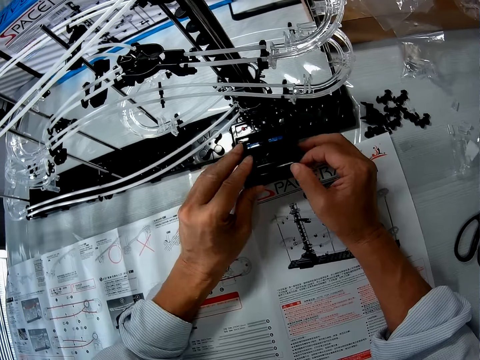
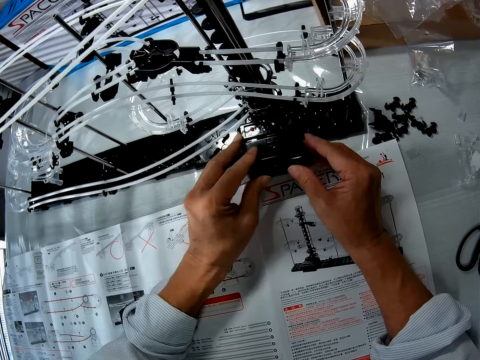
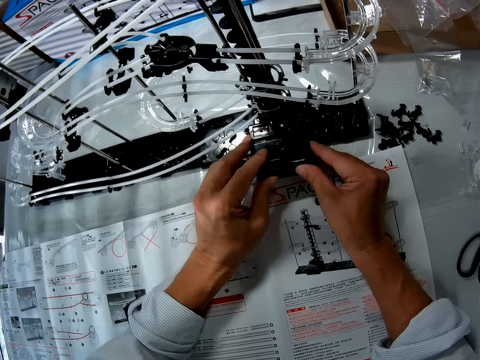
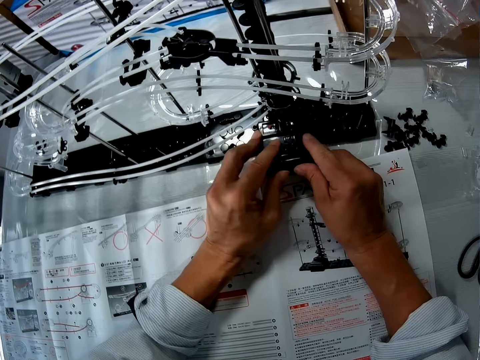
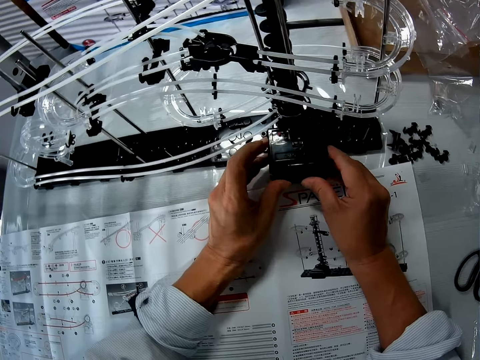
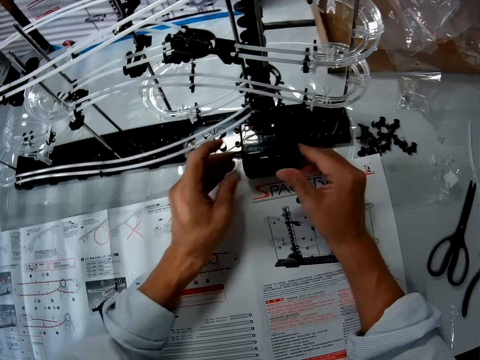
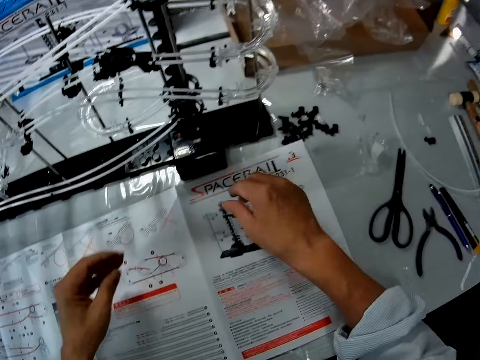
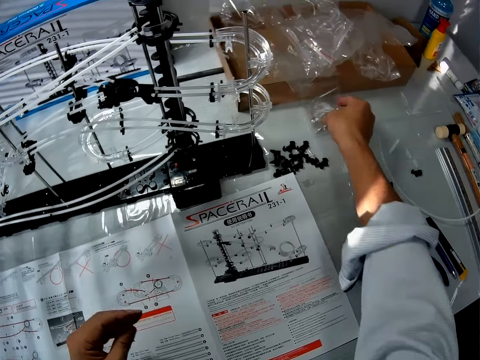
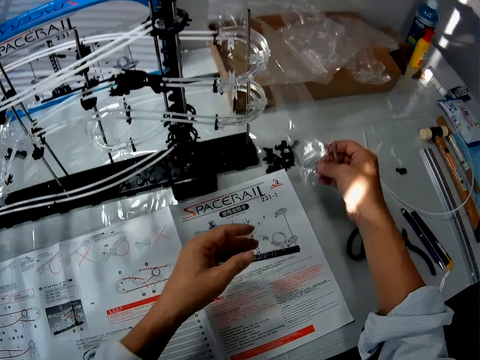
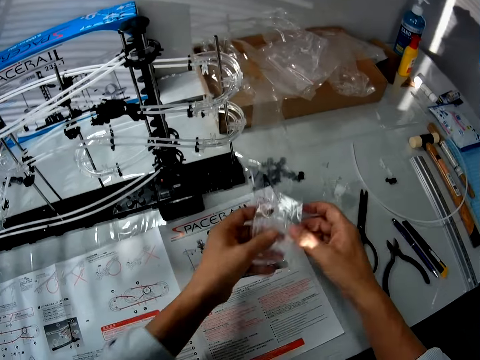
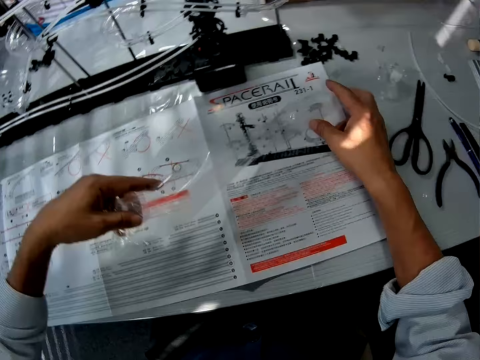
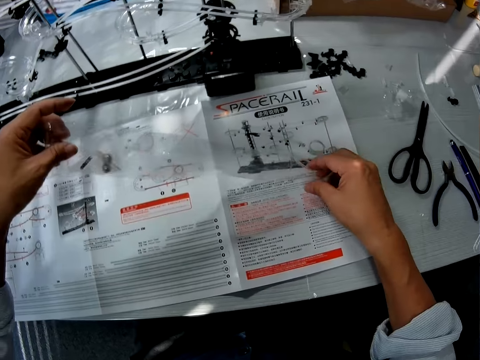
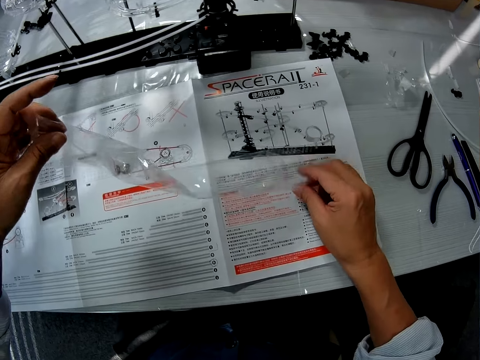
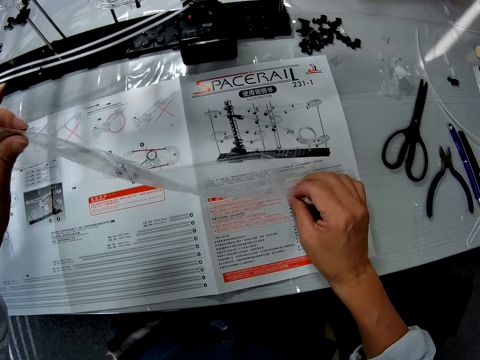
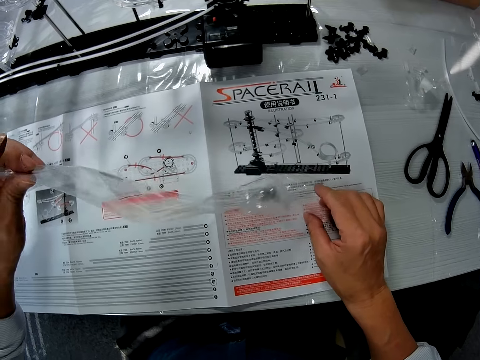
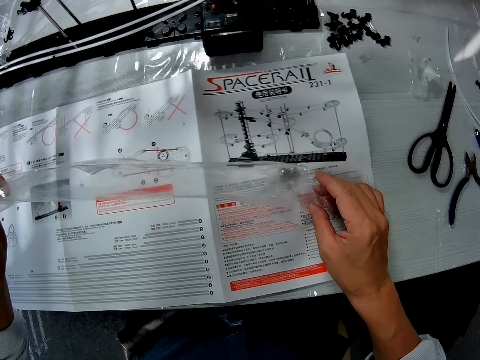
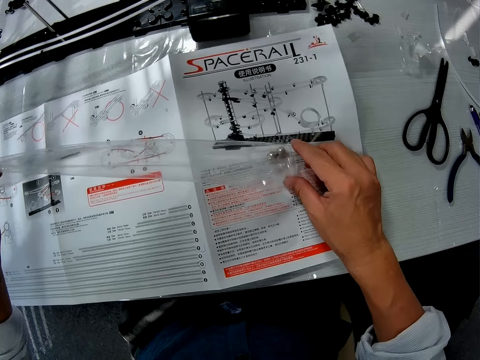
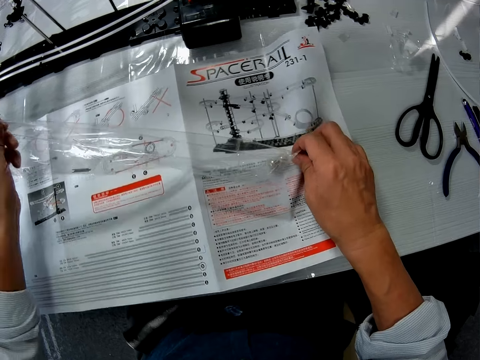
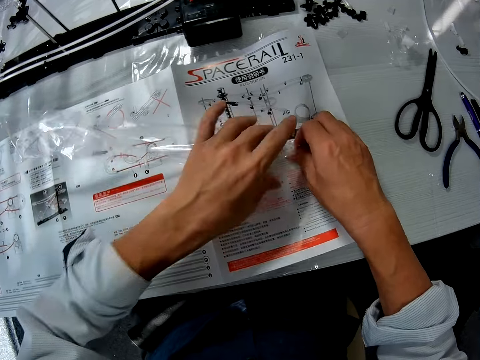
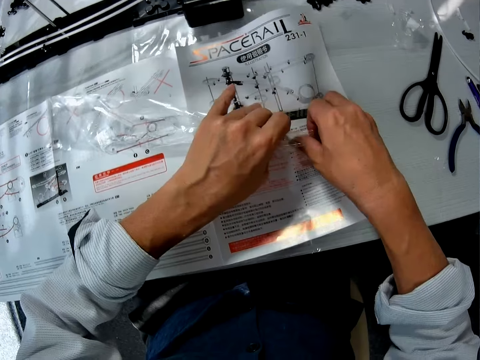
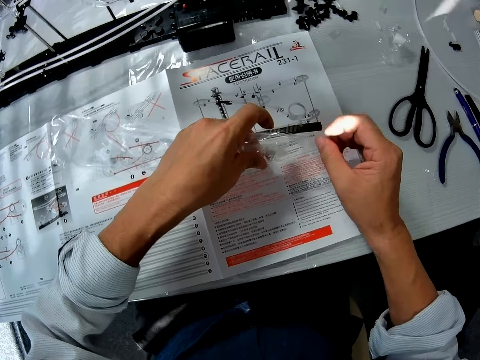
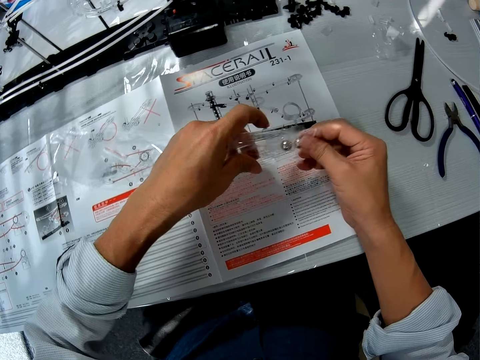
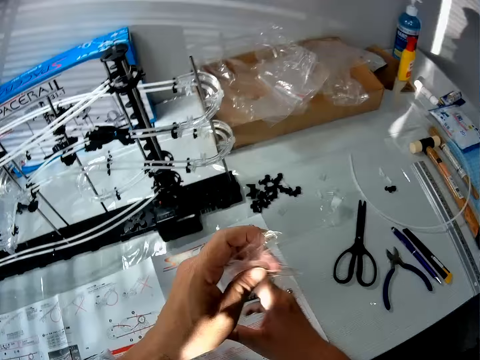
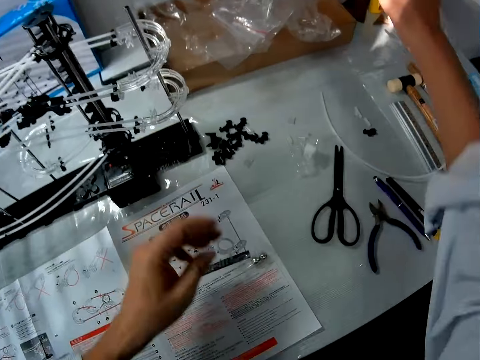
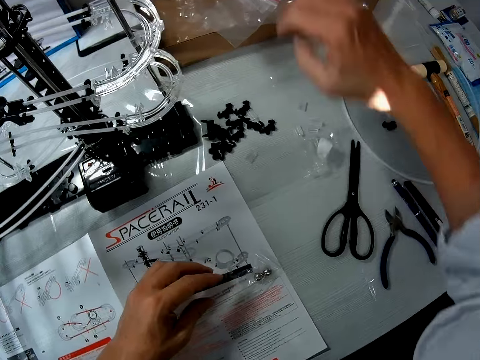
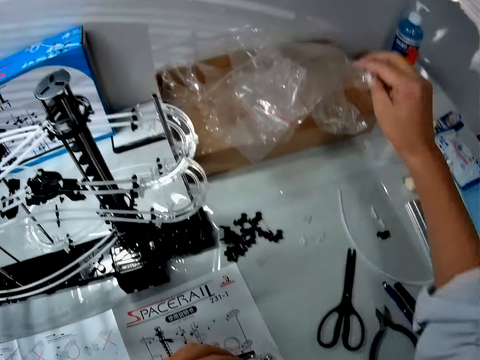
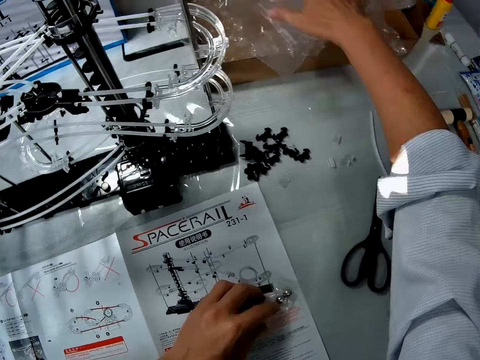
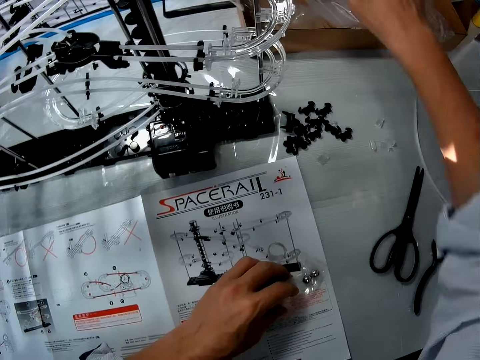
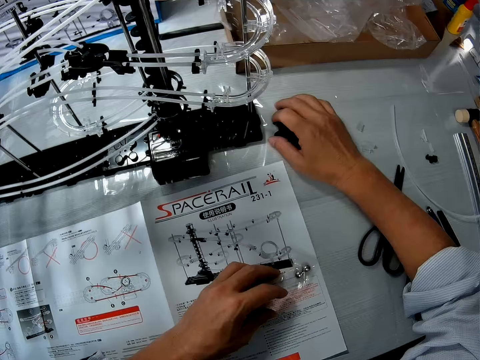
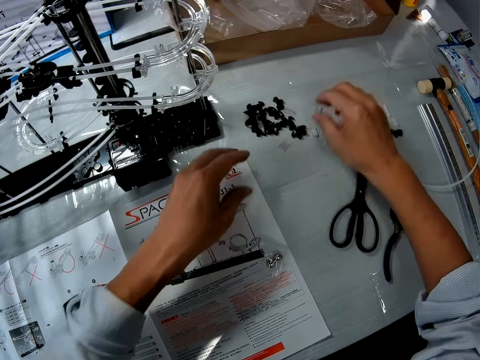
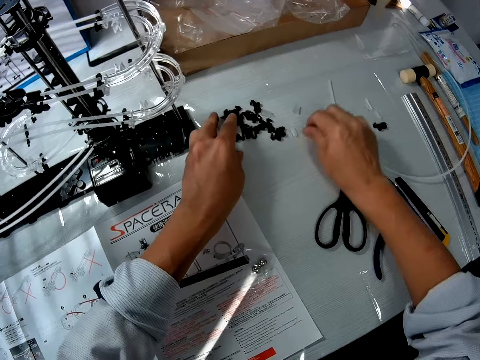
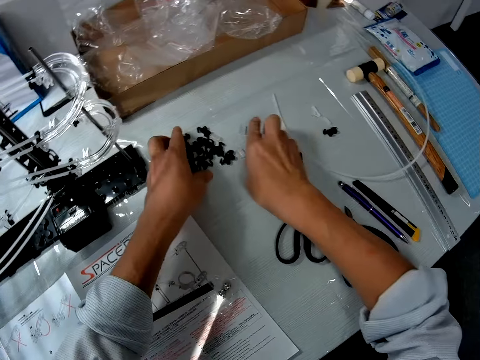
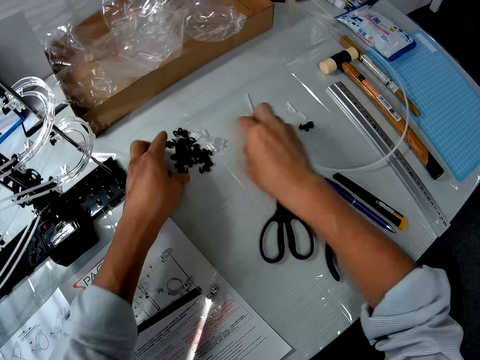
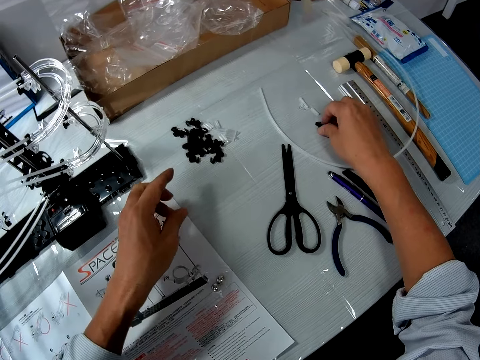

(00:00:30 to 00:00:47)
The camera wearer removes a hand from the space rail. They pick the balls wrapping or plastic bag from a box. They hold the plastic bag with the other hand. They move a hand along the plastic bag. They pour a marble ball from the plastic bag. They move a hand along the plastic bag again. They remove the marble ball from the packaging plastic bag. They throw the marble on the table. They grab the packaging plastic bag with the other hand. They drop the wrapping into the box. They pick up a wrapping nylon from the table and drop the wrapping nylon into the box. They move the packaging plastic bag. They arrange the roller coaster toy components on the table. They move a space rail piece. They move space rail pieces.

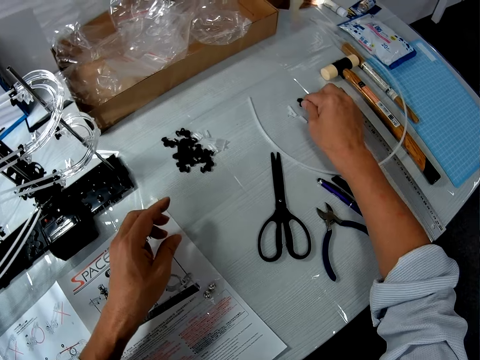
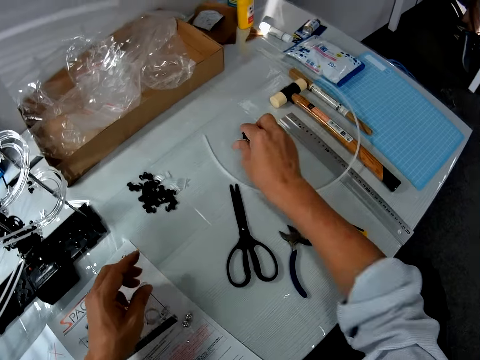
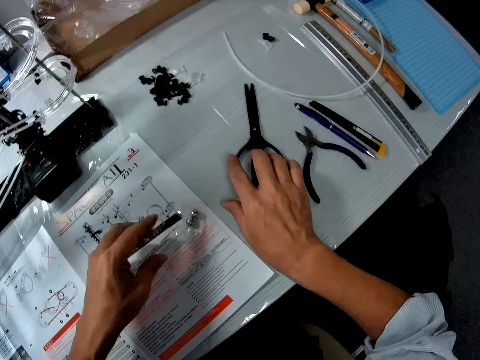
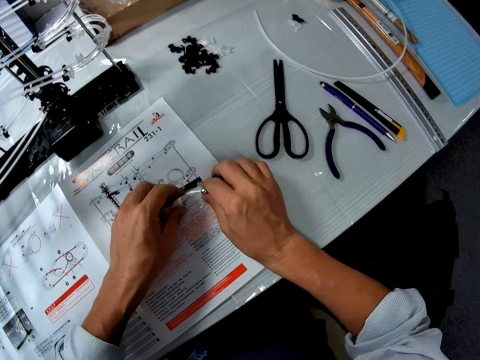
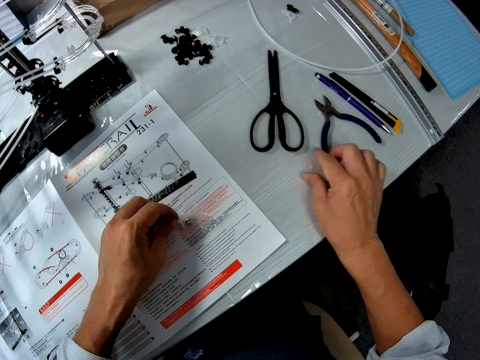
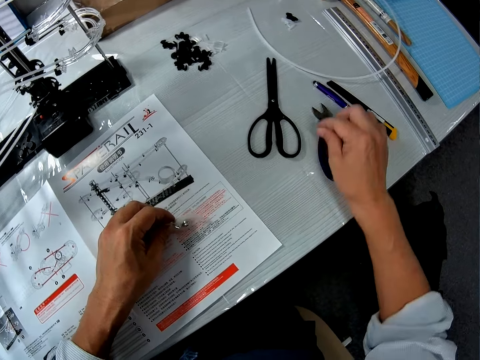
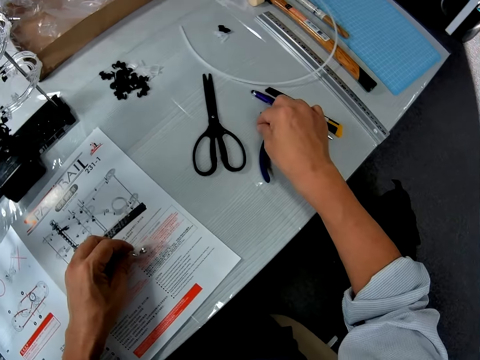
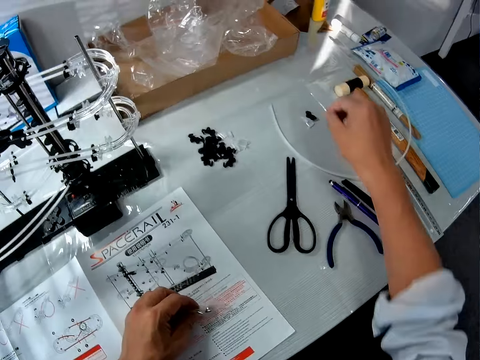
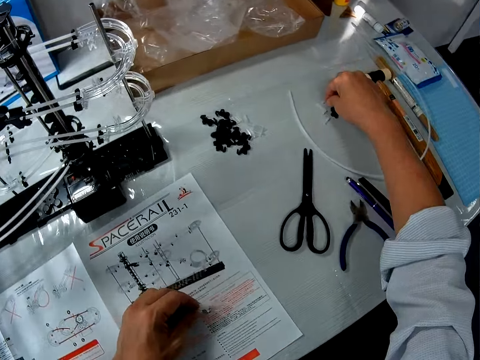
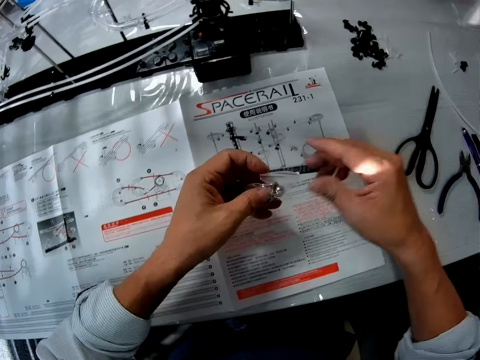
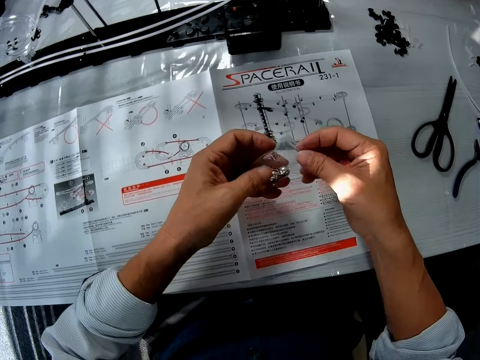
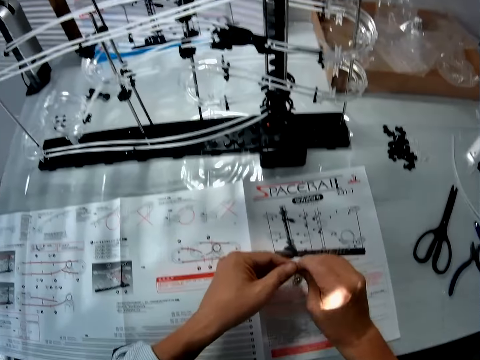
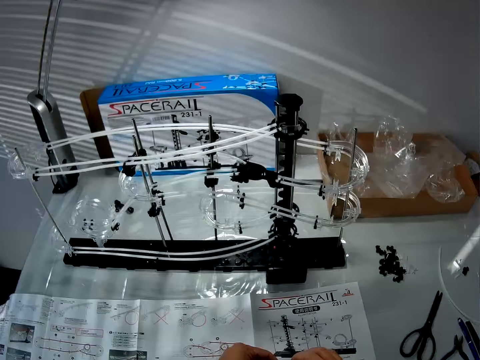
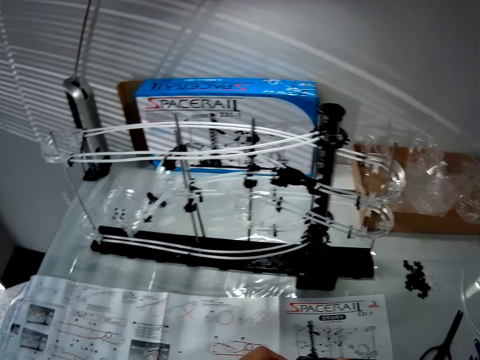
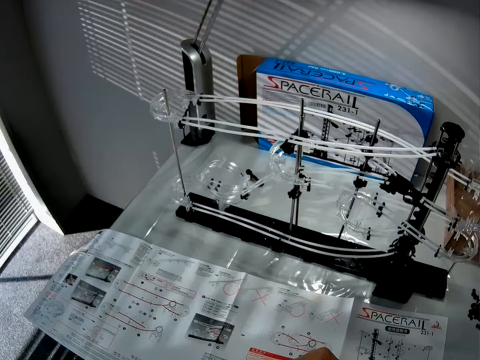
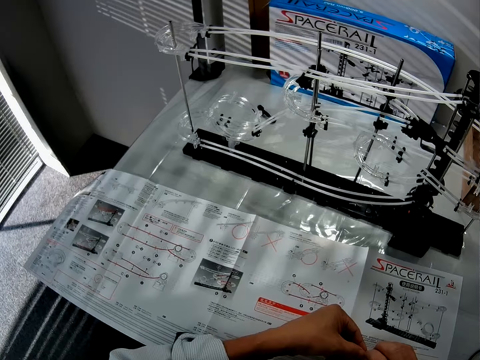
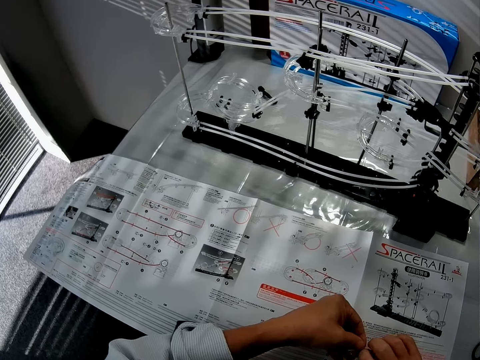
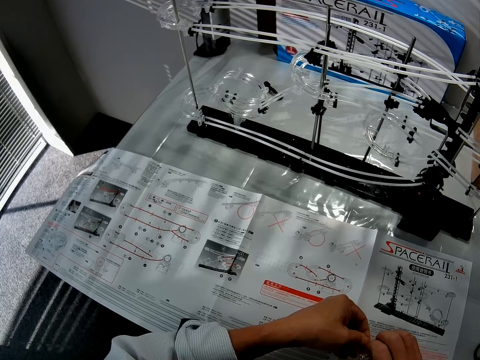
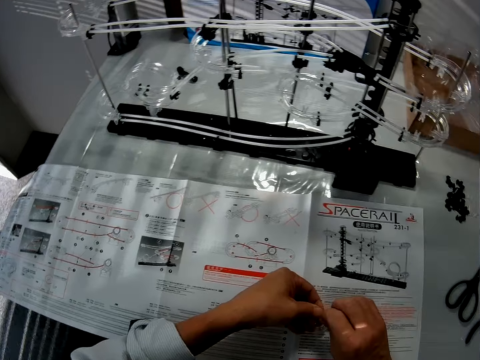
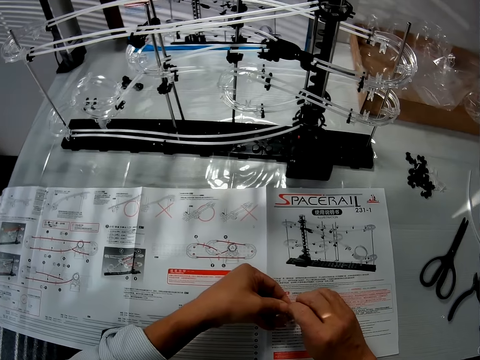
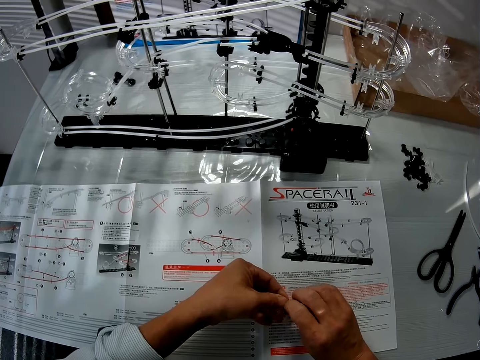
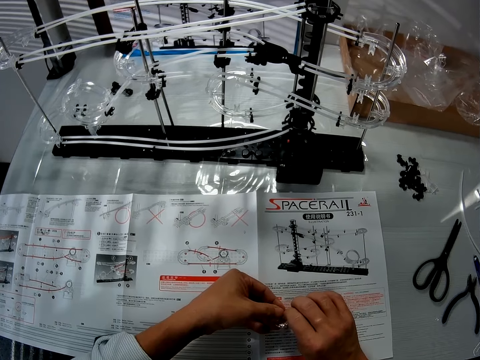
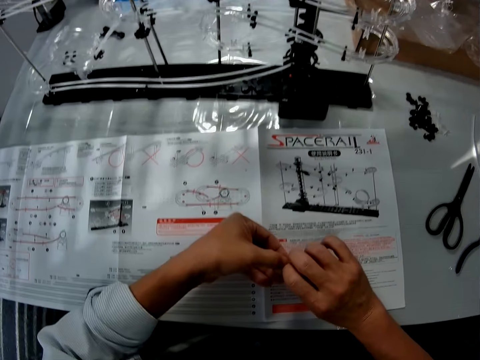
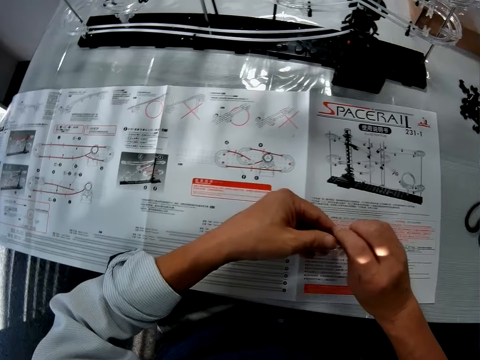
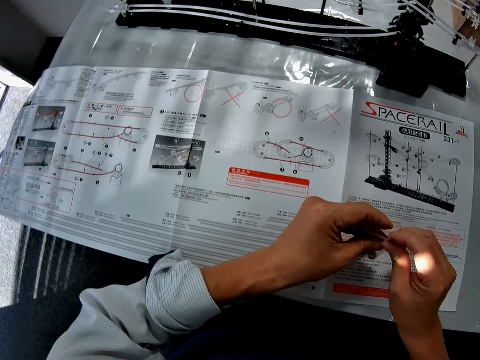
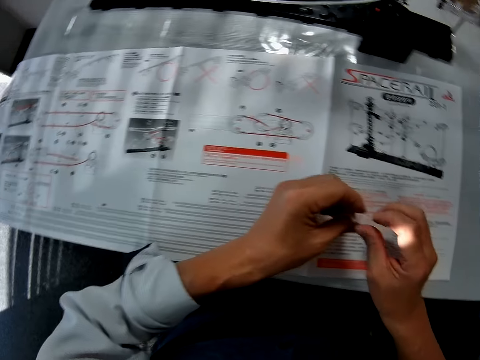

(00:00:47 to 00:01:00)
The camera wearer touches a pair of scissors. They take the balls in the wrapping nylon or packaging plastic bag. They pick up the packaging plastic bag with the other hand. They exchange the packaging plastic bag to the other hand. They pick up an object and put the object aside. They open the packaging plastic bag. They open the wrapping nylon.
